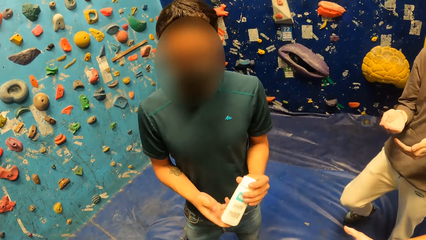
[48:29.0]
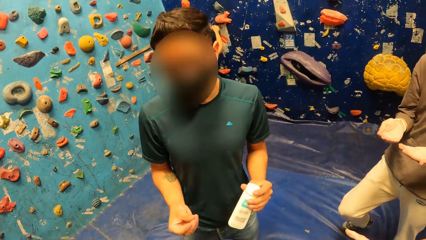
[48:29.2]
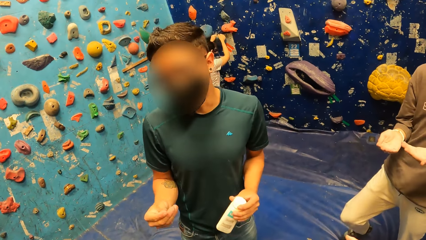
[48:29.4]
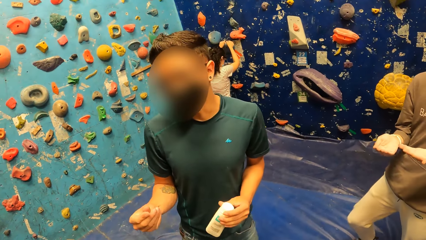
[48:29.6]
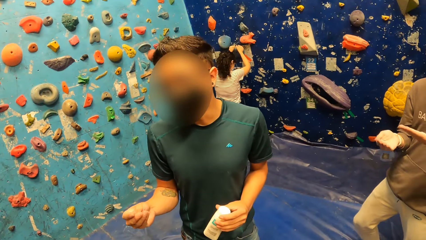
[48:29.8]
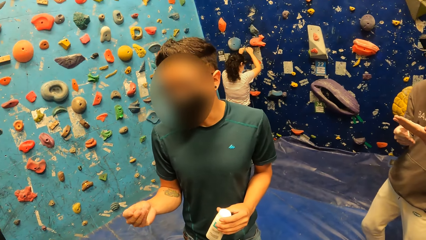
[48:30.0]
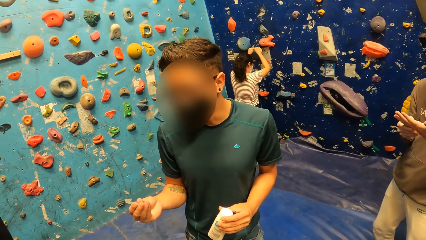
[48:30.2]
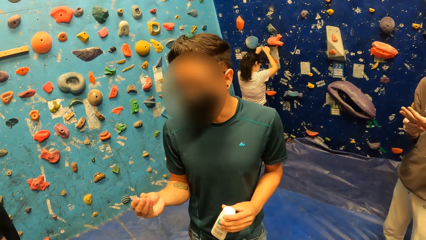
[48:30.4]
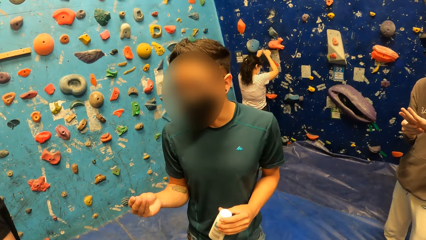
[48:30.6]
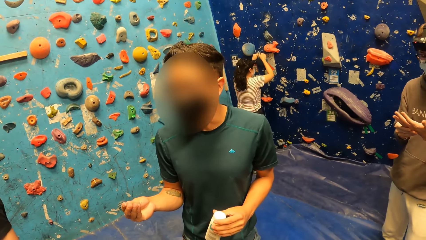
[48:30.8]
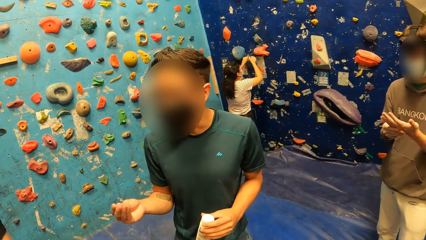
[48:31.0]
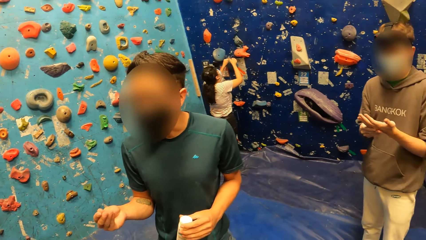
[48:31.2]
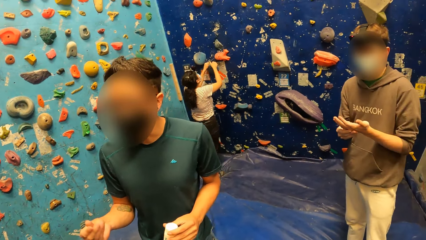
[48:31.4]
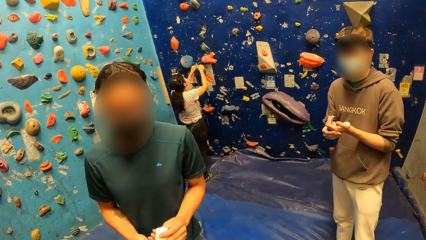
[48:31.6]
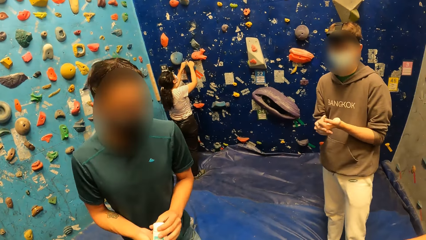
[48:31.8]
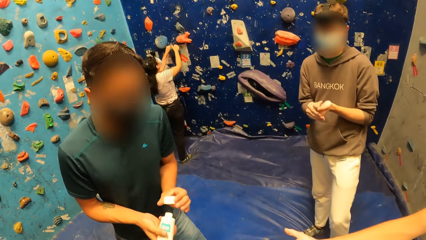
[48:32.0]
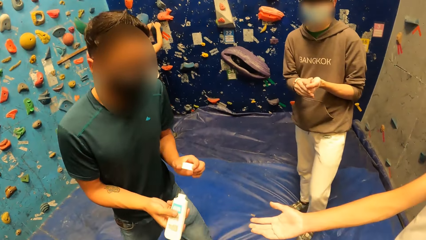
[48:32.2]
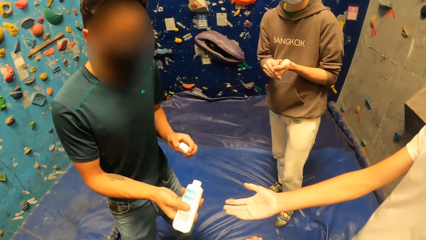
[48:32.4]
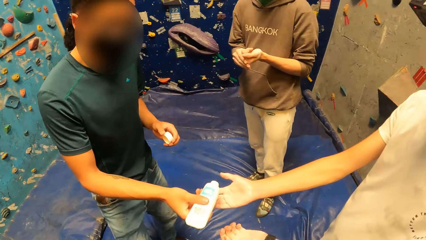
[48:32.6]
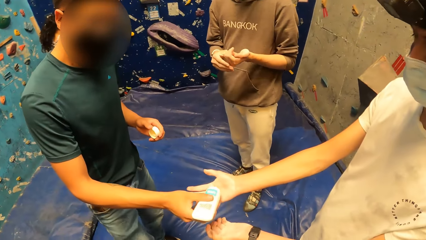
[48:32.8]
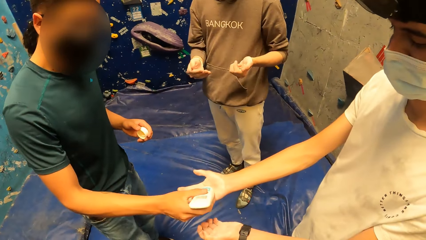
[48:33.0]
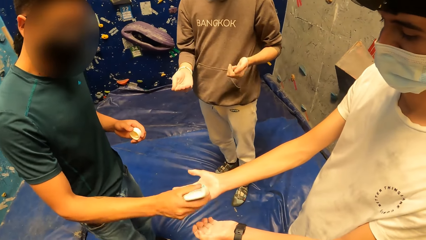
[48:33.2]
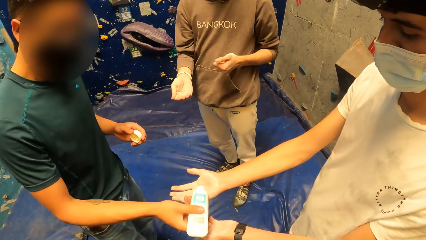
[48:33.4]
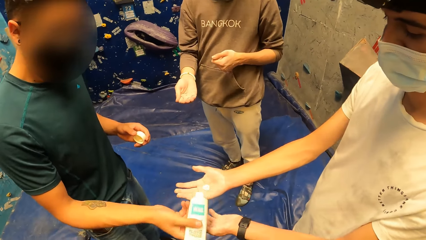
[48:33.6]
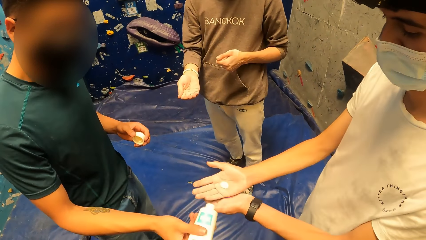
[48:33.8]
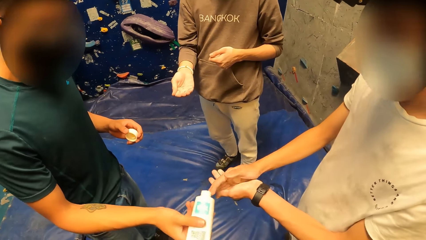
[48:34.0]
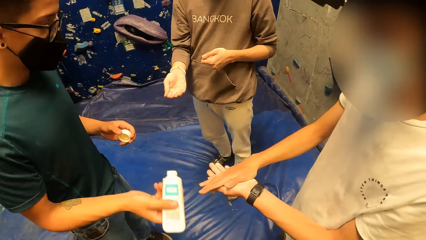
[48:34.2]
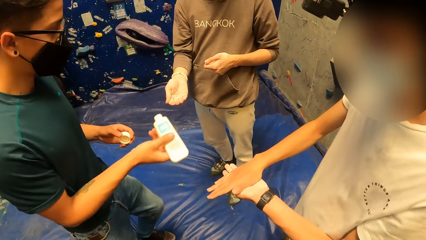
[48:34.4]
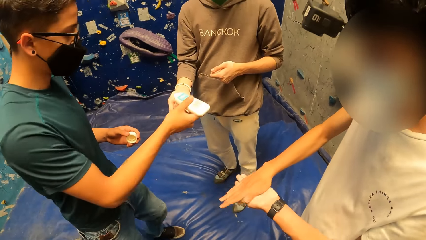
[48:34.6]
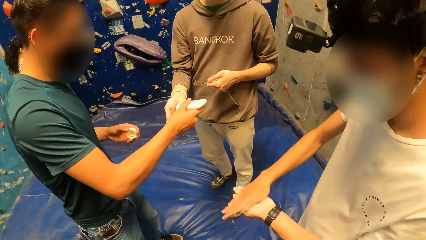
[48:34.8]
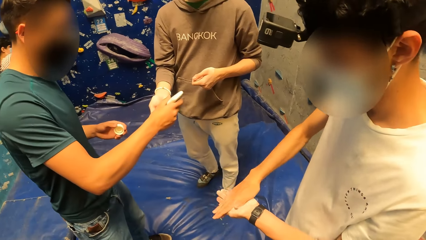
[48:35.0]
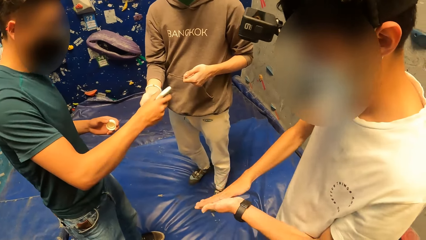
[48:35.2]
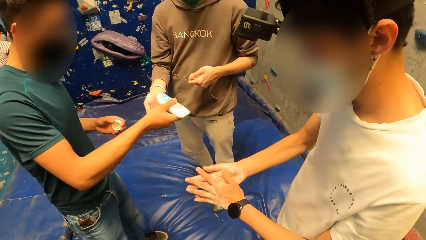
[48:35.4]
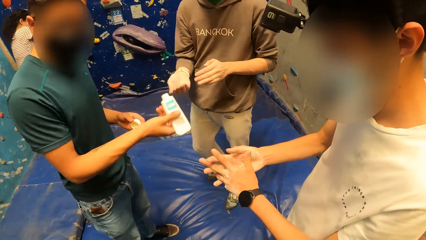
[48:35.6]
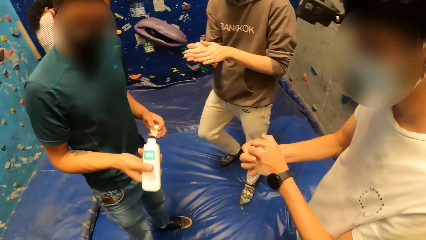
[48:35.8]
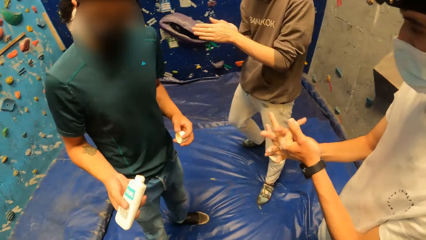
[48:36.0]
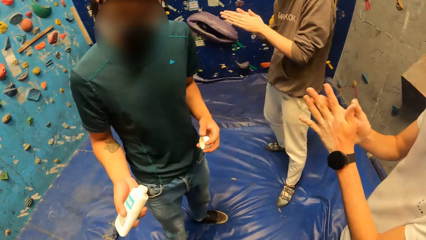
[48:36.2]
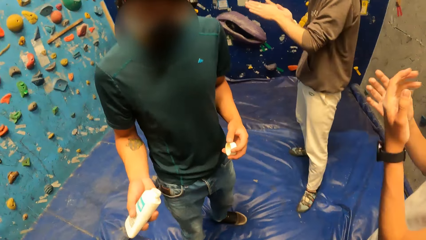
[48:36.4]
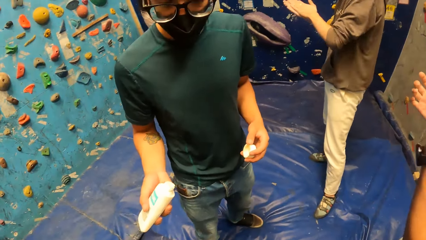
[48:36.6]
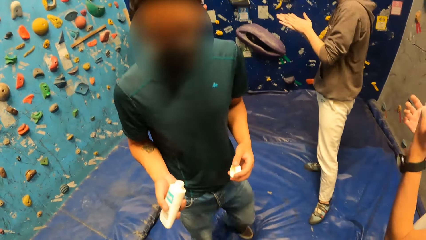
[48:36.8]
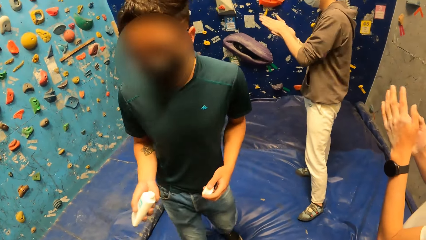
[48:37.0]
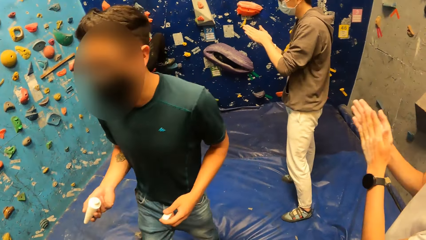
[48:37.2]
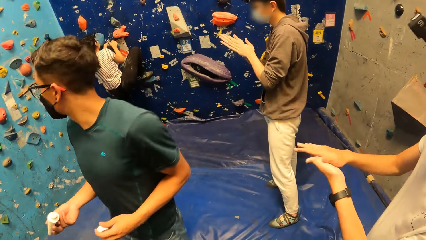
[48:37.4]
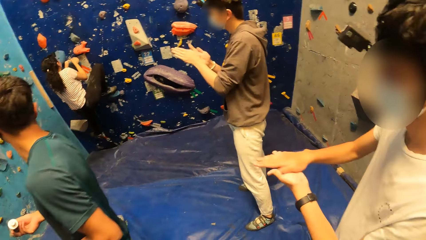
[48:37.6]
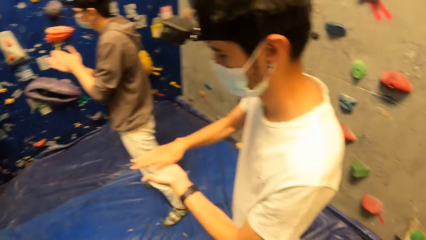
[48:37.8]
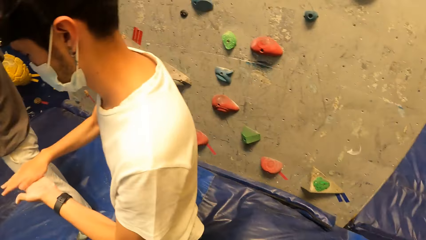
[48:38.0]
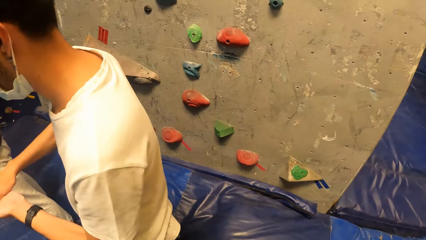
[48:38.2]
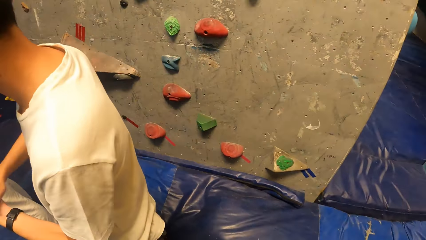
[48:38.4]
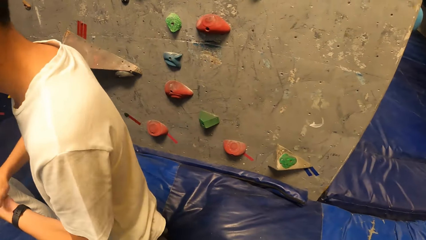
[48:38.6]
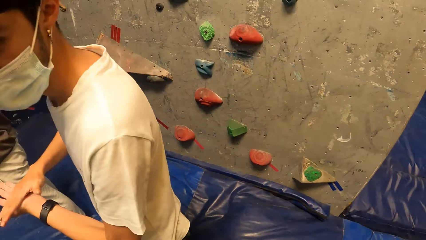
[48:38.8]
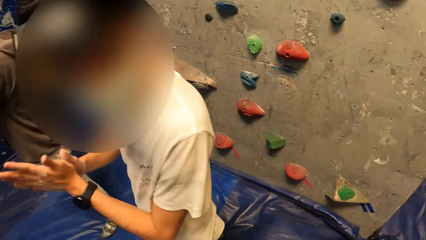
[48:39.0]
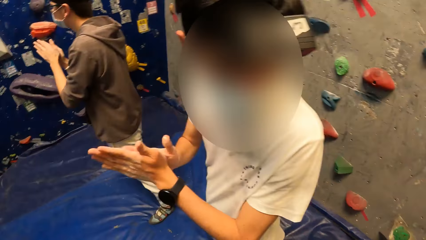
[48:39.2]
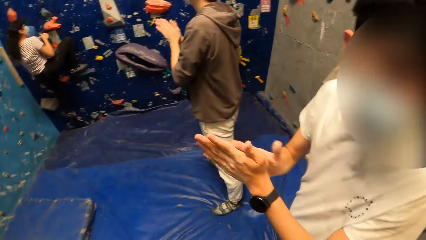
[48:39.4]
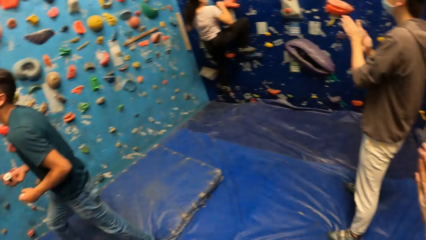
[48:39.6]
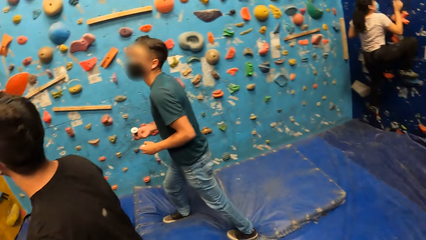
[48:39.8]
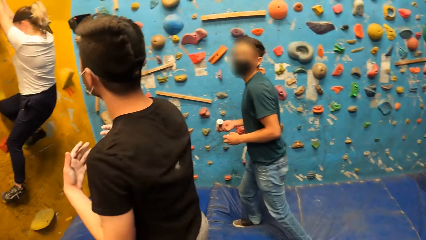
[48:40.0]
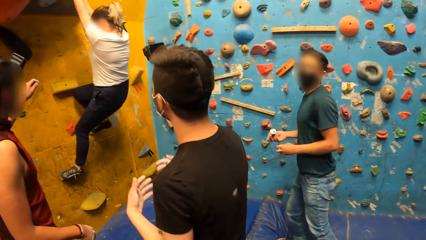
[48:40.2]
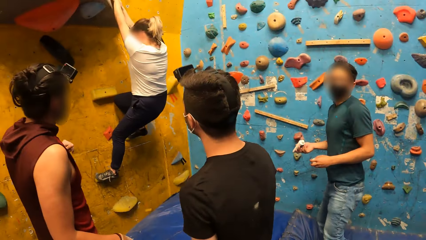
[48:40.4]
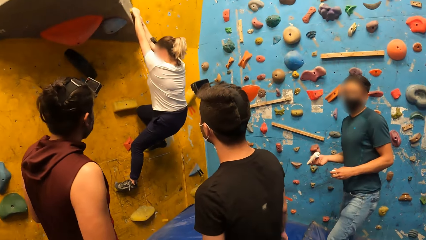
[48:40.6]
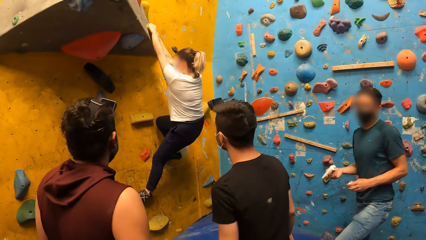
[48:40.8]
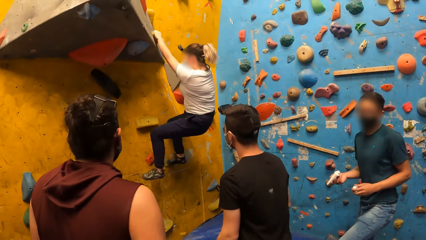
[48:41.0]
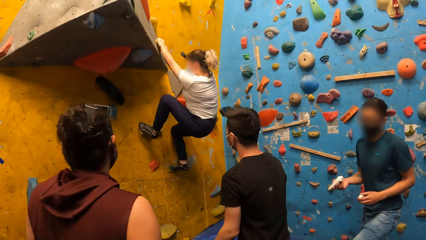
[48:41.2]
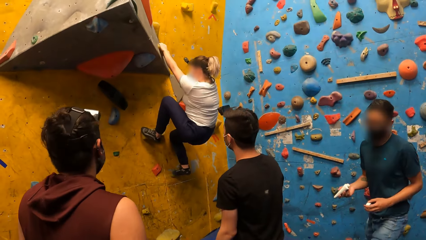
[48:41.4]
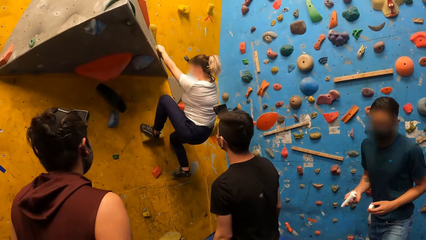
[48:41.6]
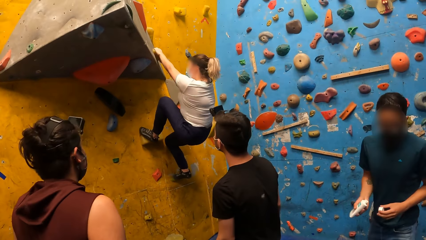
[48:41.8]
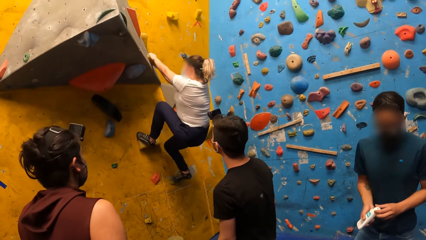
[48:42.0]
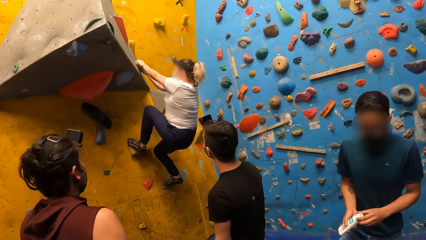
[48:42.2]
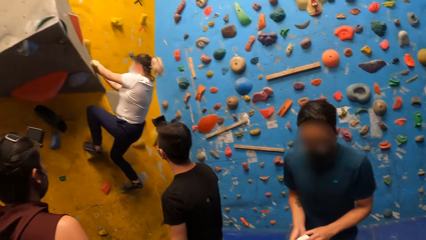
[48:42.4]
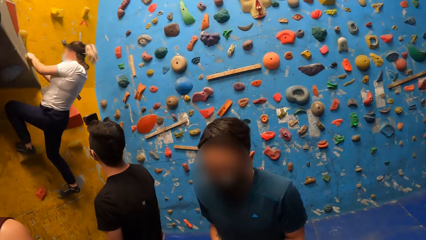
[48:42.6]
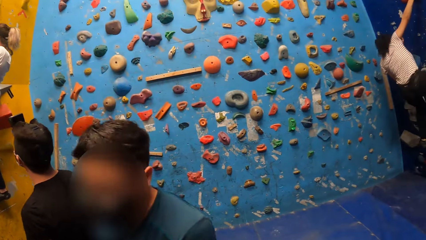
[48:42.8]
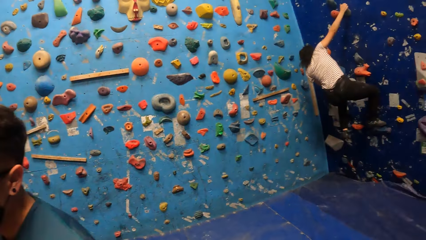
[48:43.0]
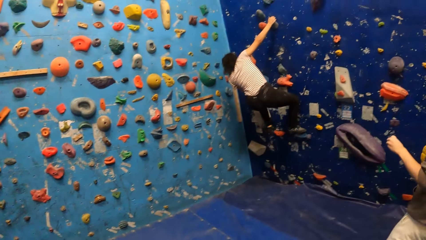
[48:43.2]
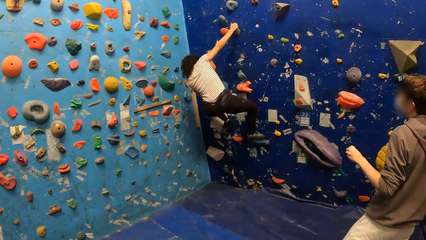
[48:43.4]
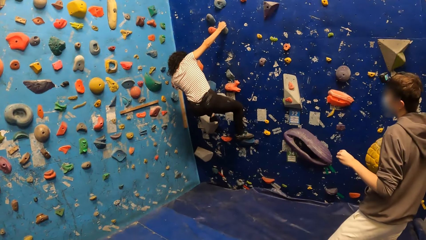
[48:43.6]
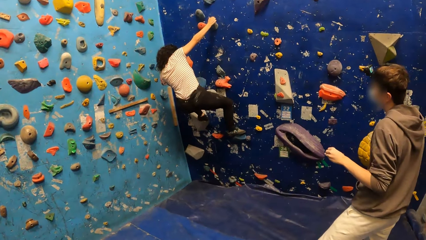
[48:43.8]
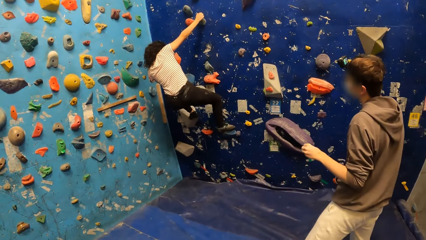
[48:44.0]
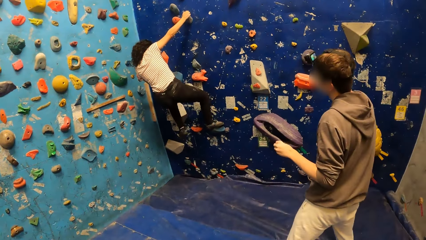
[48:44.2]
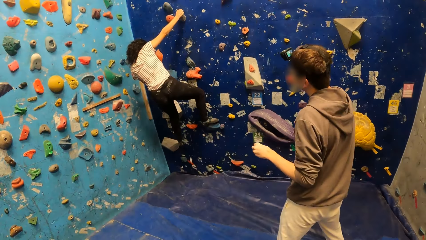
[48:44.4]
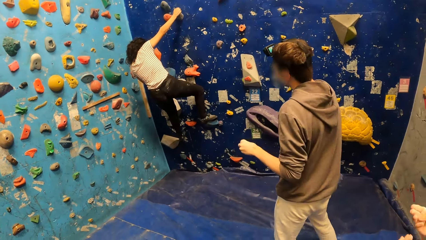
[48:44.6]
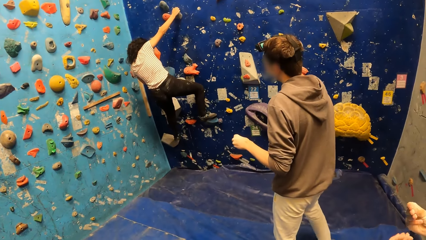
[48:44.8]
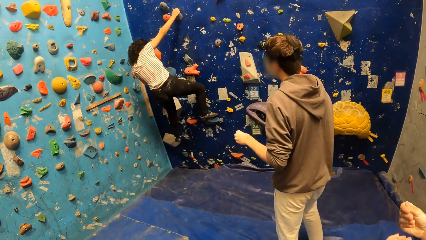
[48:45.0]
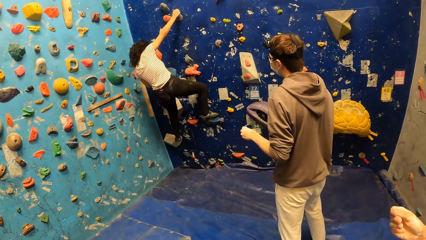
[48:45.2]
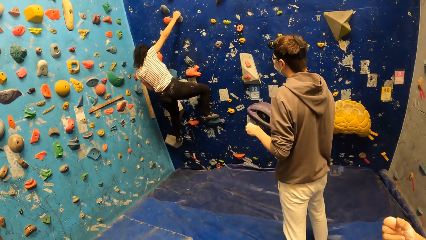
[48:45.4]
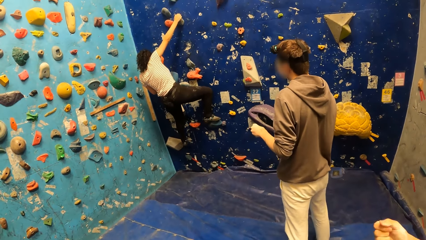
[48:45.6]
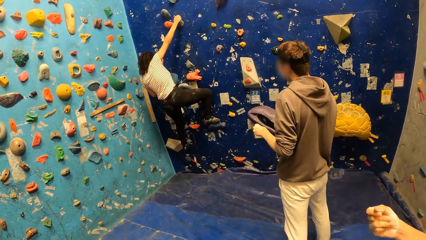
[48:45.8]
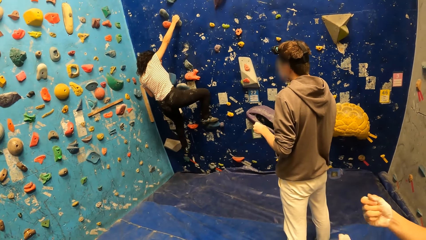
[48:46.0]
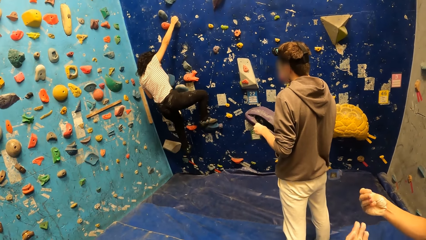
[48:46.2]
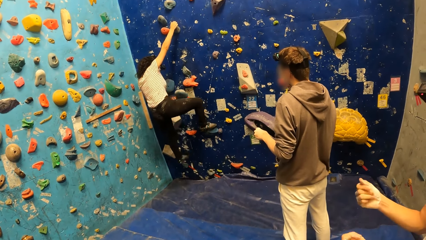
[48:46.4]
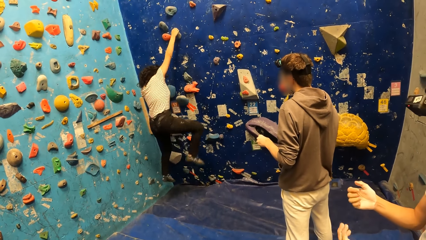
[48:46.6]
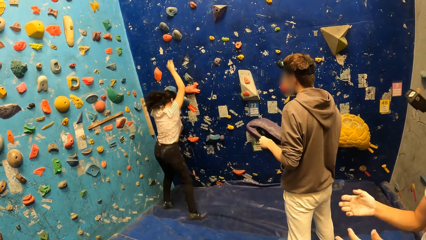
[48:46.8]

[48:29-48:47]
A man rubs his right hand fingers together. The camera wearer interacts with a man. The first man passes the bottle to his right hand, lifts the cap off the bottle with his left hand, and pours cream from the bottle in his right hand on another man's right hand. The other man rubs his hands together. The first man pours cream from the bottle in his right hand on a third man's right hand. The camera wearer looks around. The first man places the bottle cap on the bottle with his left hand. The second man rubs his fingers together.
